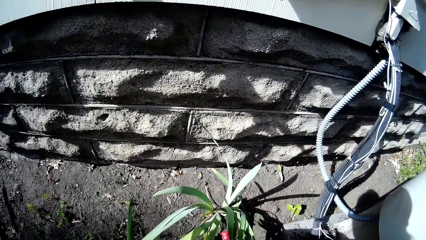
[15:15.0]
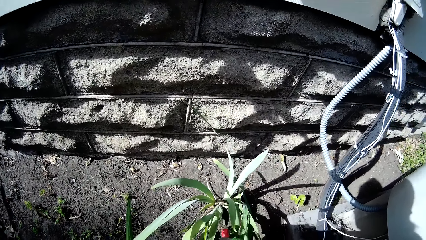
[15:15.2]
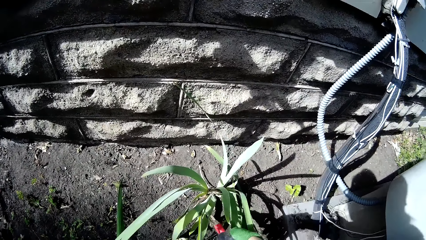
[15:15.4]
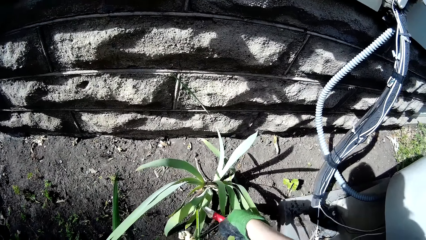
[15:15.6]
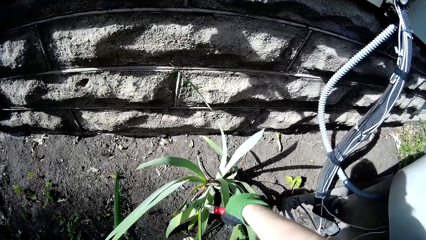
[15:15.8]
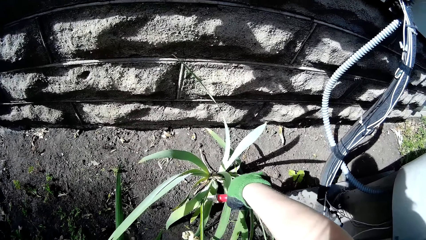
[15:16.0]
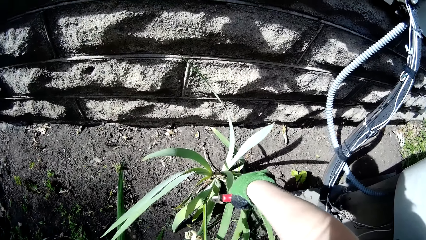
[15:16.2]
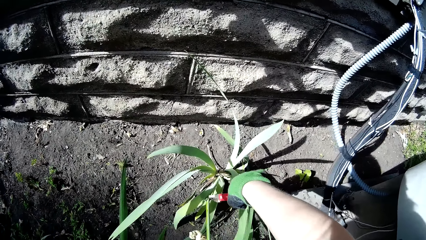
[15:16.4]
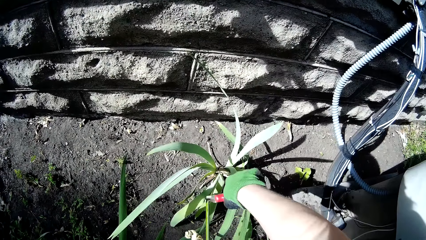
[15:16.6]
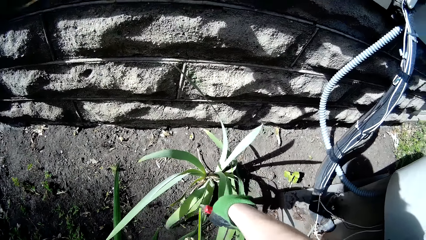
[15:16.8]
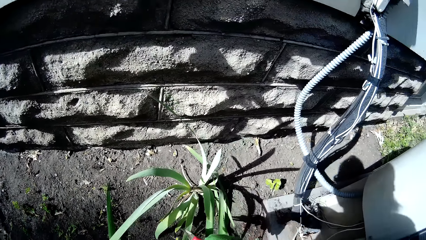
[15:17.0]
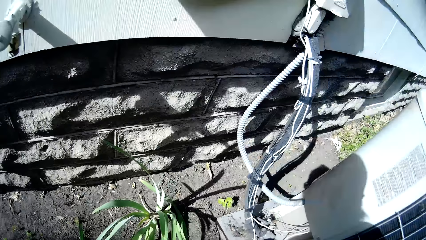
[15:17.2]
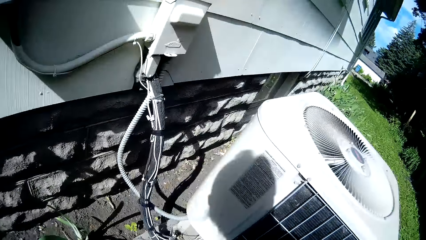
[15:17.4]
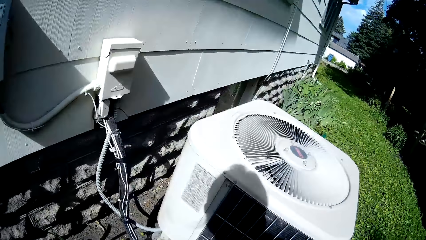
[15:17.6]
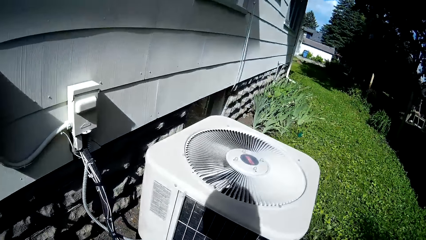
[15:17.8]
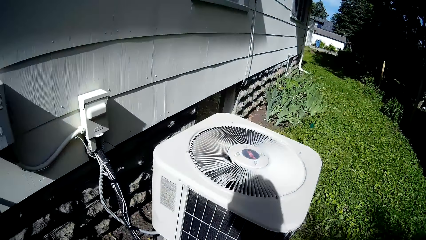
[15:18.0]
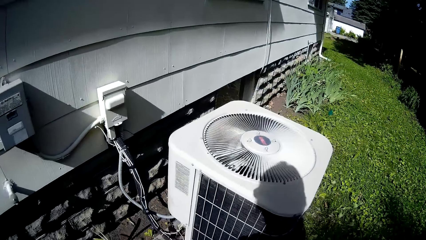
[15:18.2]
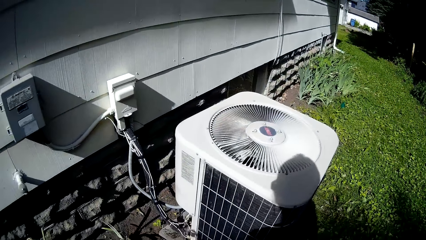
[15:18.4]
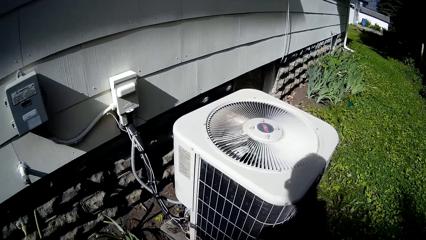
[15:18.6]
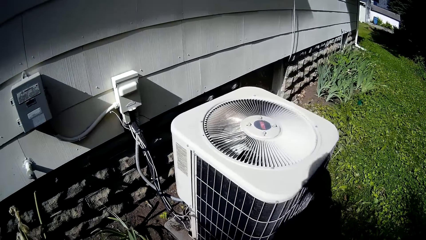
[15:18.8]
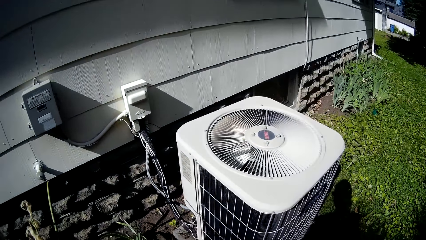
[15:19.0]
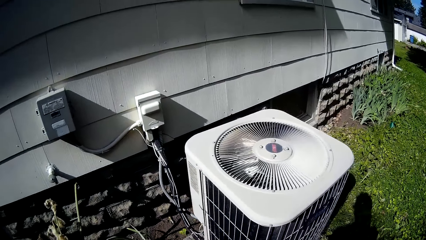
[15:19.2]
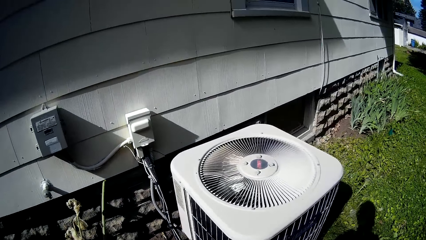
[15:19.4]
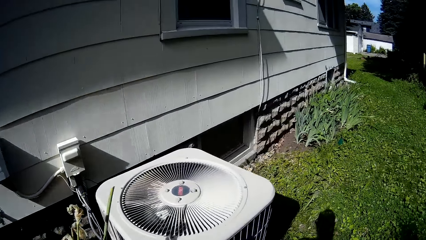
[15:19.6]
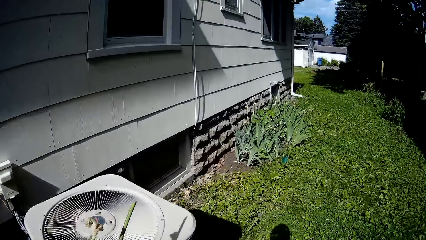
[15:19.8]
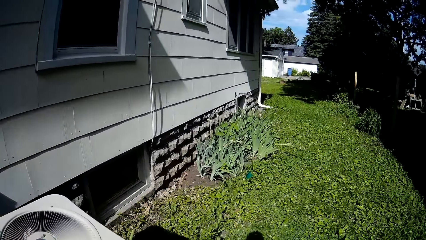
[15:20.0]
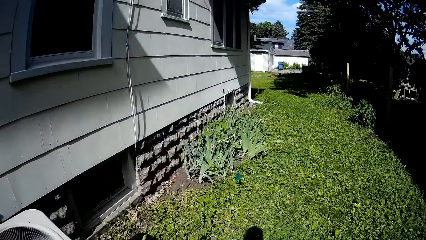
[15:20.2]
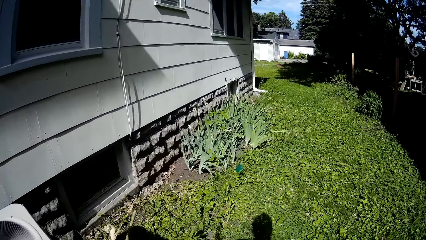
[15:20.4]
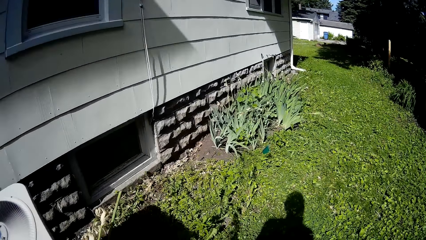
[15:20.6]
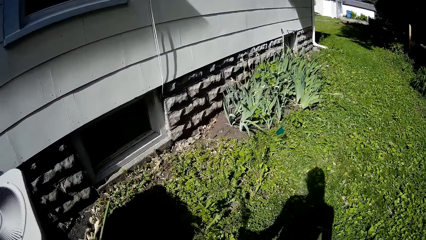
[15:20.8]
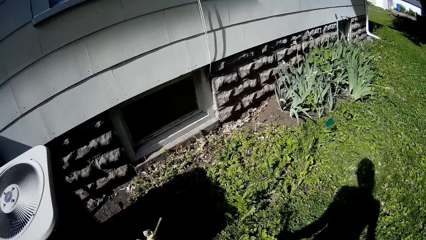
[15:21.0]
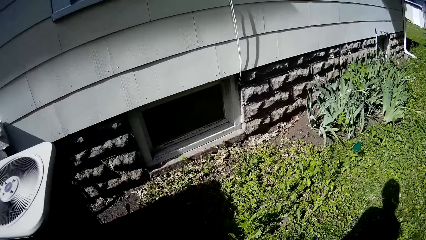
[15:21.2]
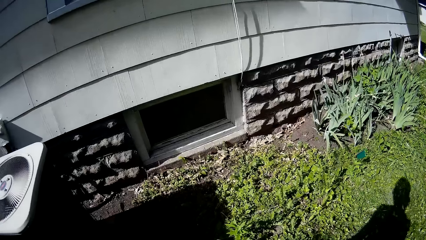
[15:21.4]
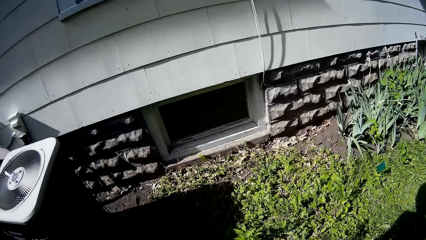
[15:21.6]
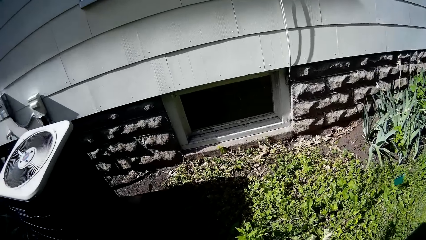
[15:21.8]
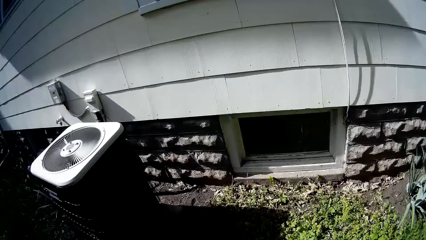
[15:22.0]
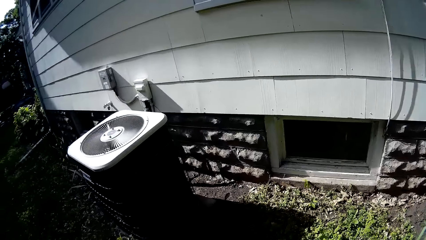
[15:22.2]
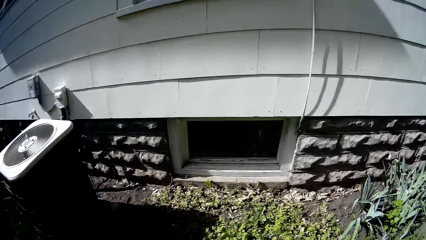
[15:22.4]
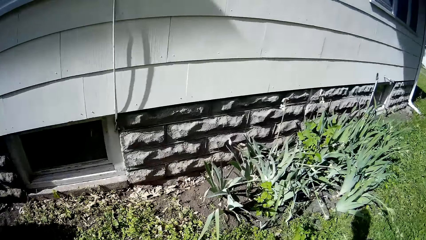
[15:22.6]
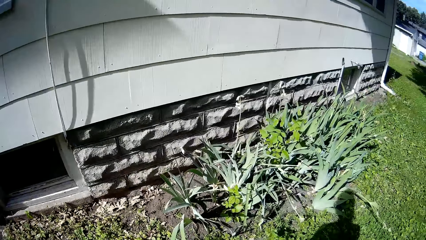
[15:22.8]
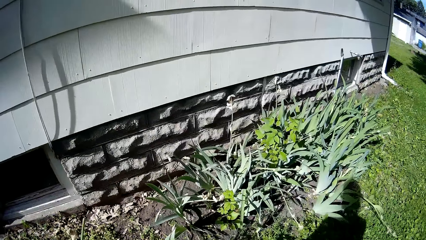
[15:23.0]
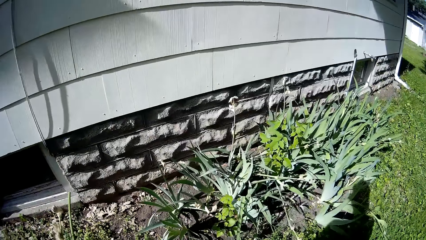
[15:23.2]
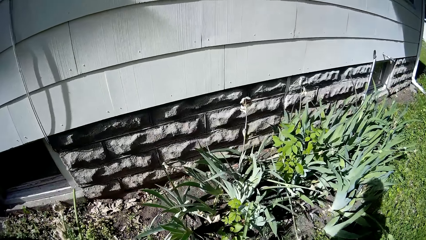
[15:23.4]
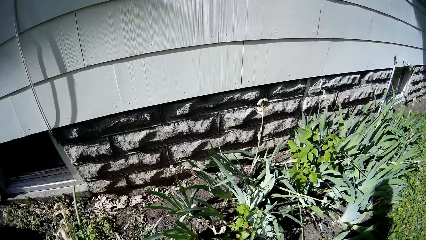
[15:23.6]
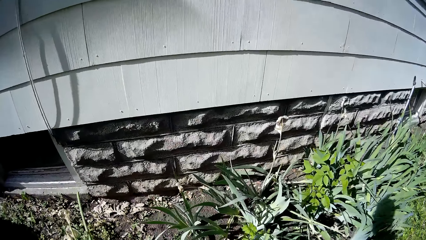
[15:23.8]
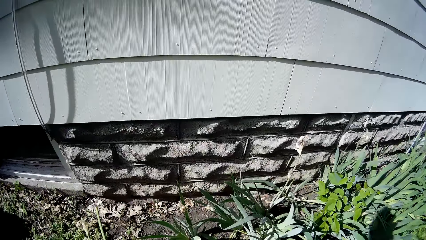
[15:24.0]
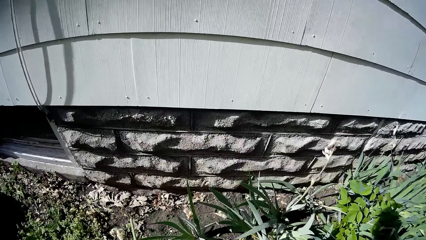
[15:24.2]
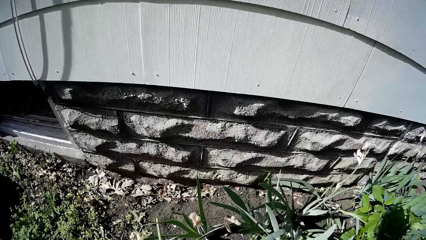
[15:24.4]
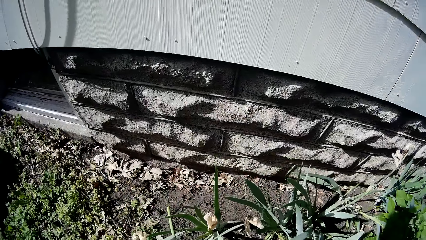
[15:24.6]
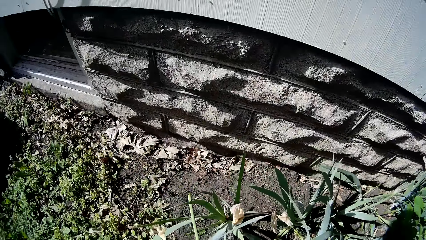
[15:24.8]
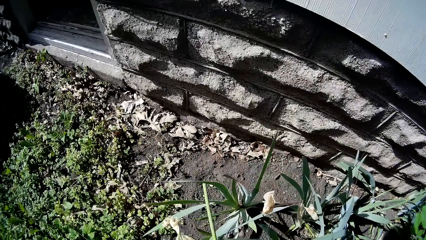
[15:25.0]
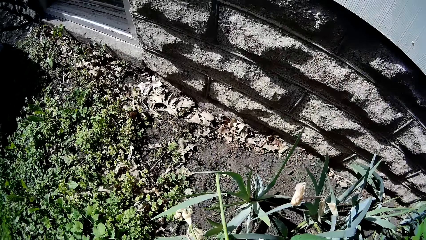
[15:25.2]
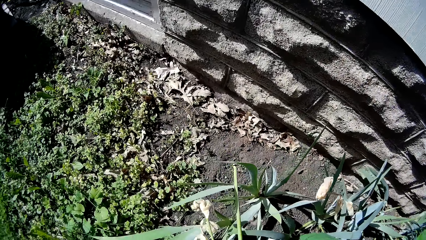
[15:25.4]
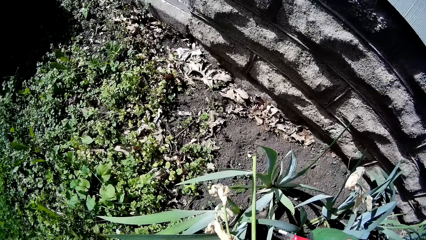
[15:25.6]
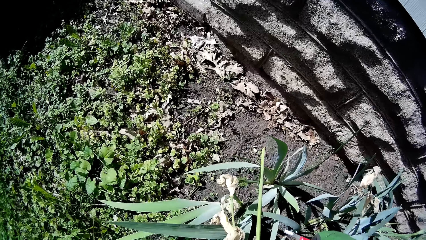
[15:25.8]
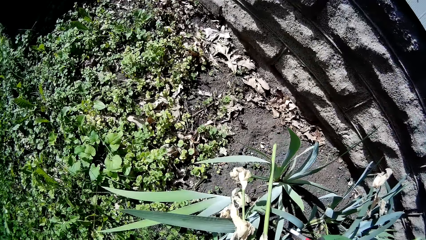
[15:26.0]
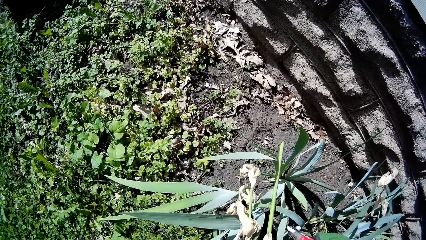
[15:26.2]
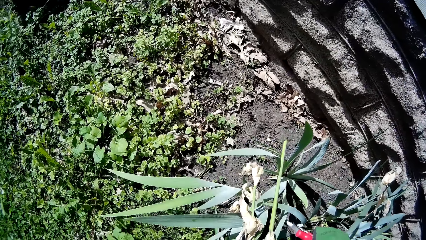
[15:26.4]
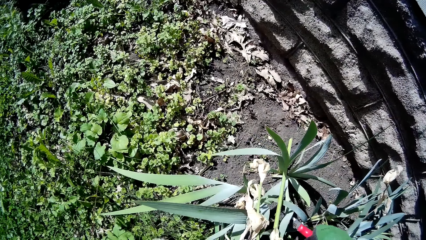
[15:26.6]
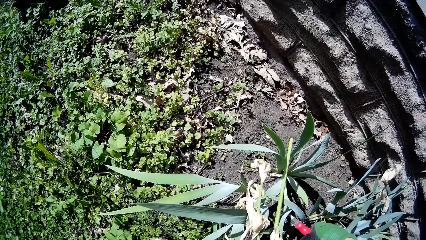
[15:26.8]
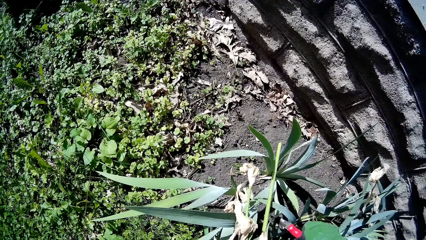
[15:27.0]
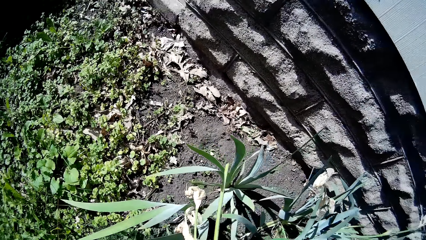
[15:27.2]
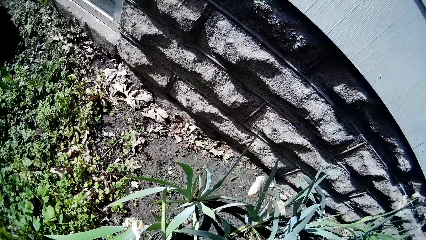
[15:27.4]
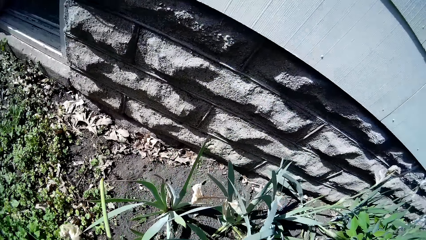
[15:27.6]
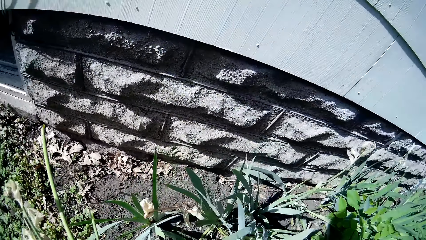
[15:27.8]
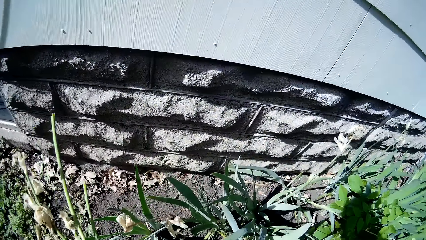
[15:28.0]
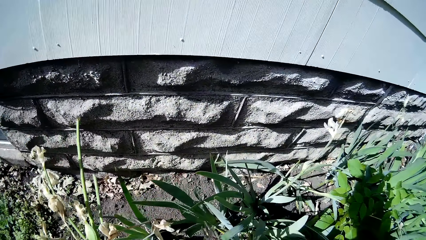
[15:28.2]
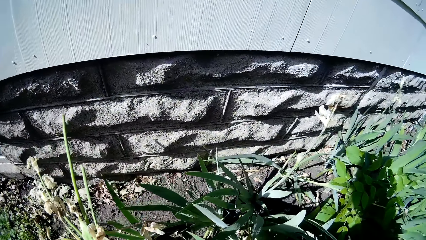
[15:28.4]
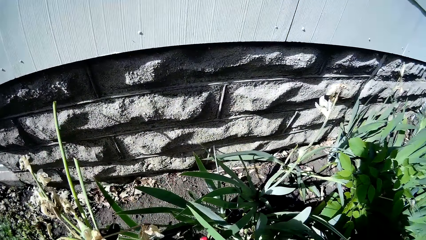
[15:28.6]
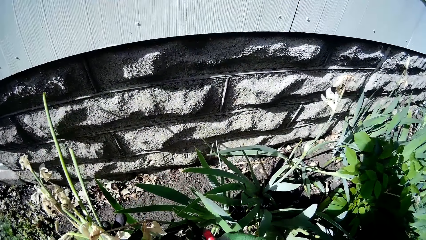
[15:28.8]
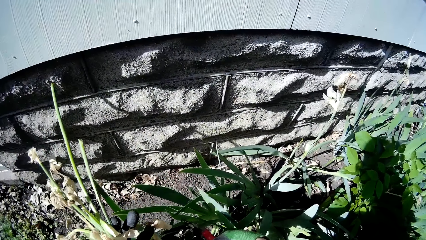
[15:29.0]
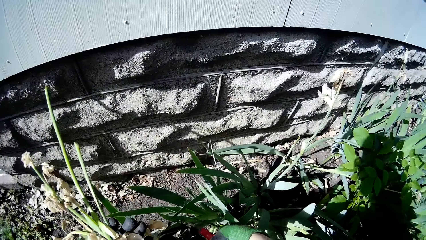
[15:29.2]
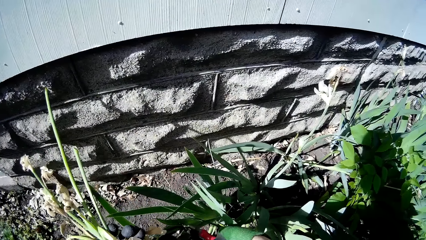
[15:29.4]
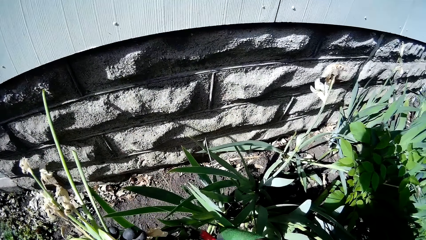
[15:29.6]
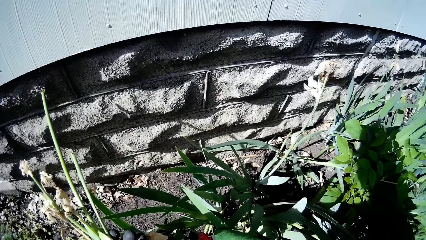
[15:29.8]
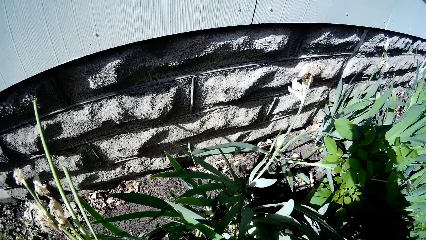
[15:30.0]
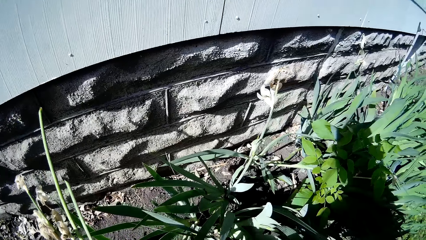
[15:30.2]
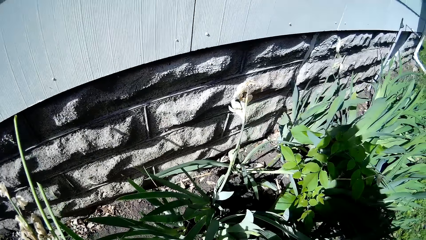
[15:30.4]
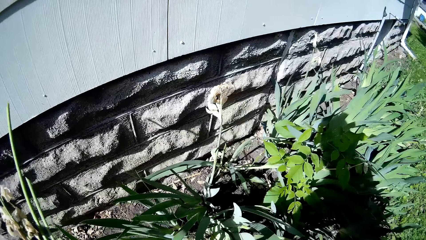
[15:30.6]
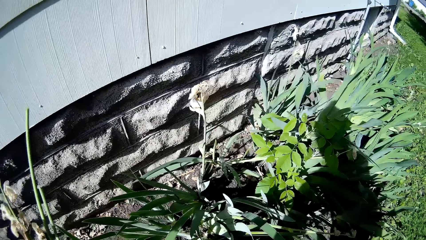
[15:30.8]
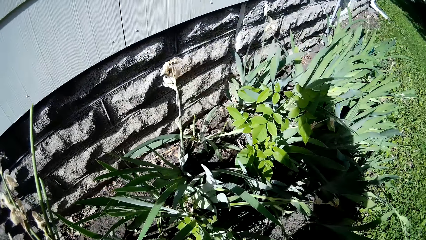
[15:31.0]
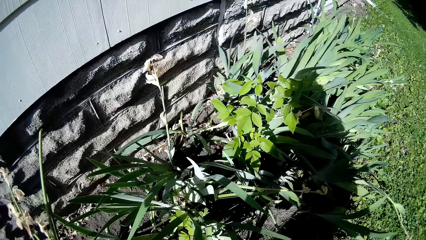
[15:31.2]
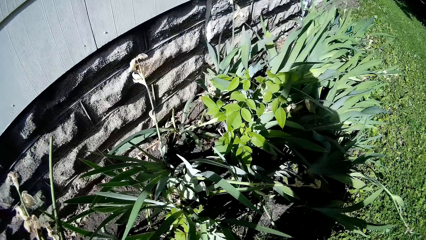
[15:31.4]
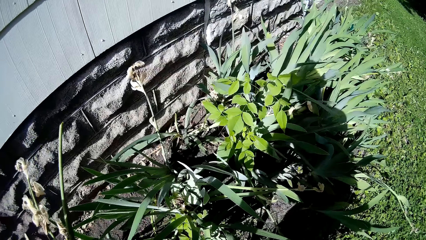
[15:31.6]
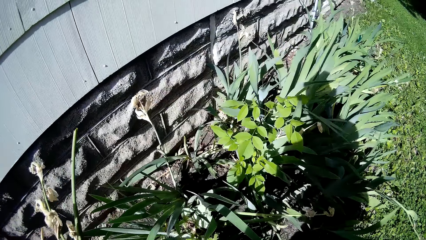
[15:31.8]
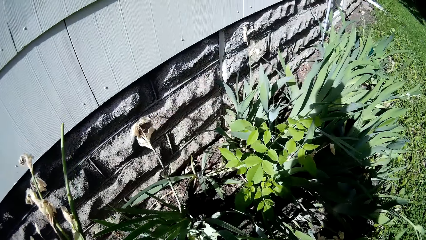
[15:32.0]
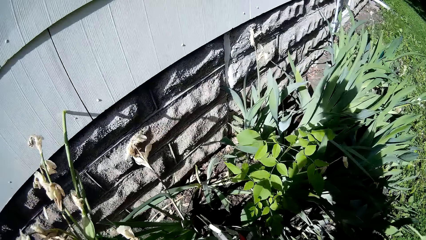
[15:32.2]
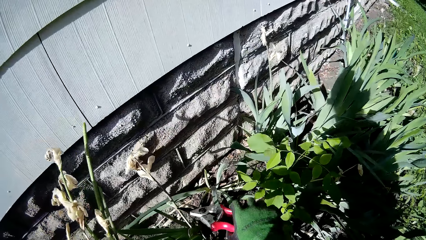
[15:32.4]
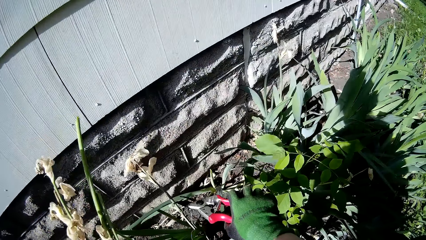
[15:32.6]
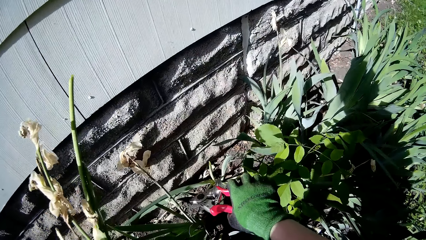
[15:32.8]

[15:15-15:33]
The camera wearer cuts a flower with the grass shear in her right hand. She walks on the garden. She cuts the flower with the grass shear in her right hand. She cuts the flower again.
